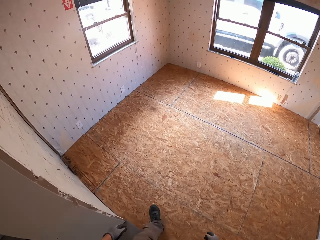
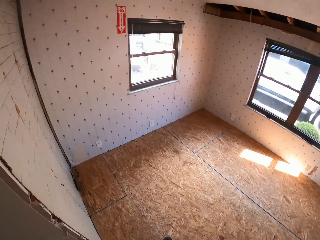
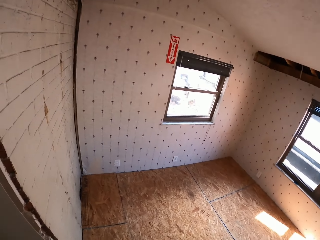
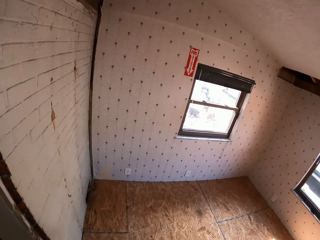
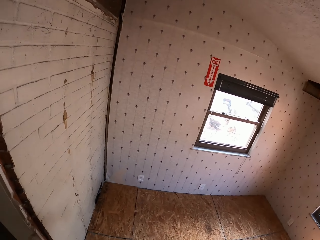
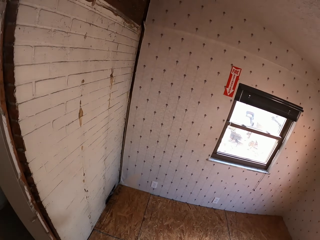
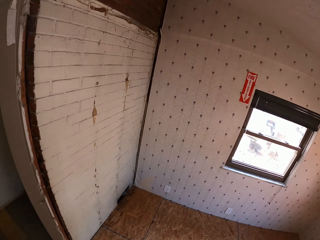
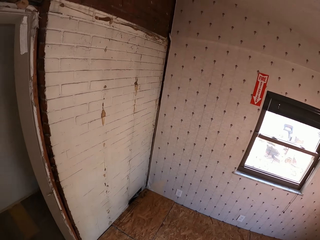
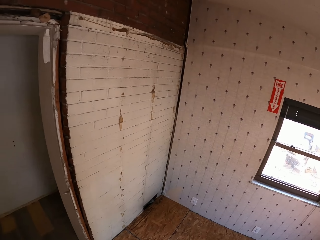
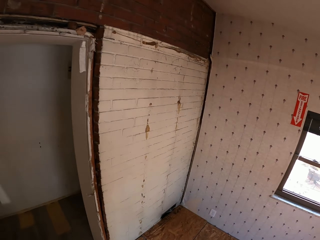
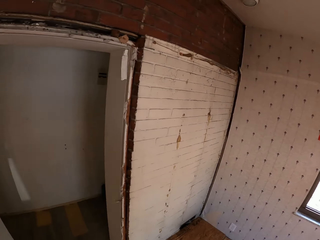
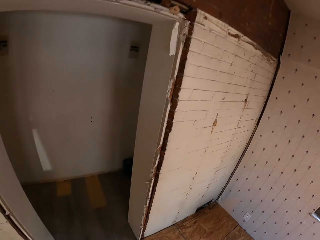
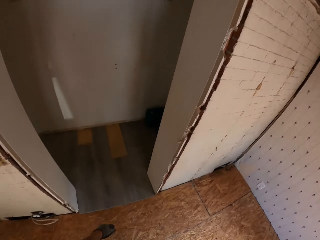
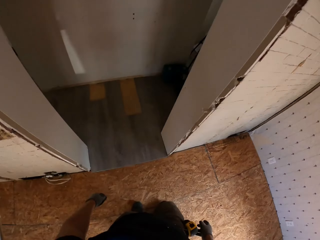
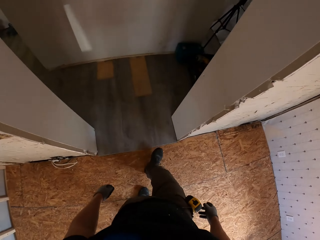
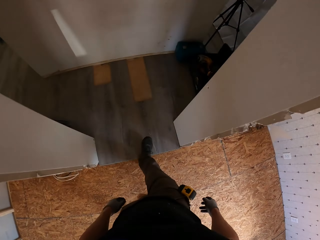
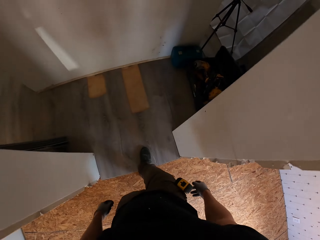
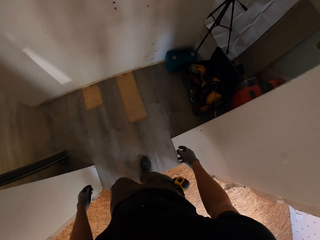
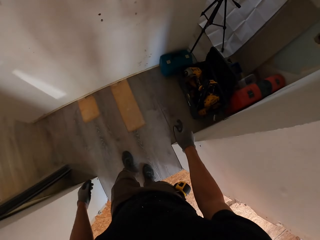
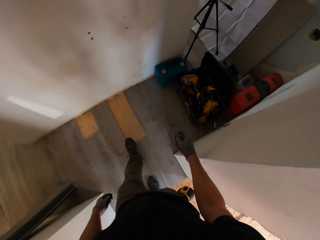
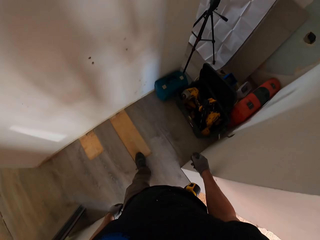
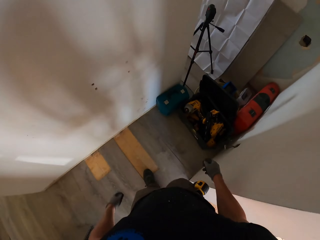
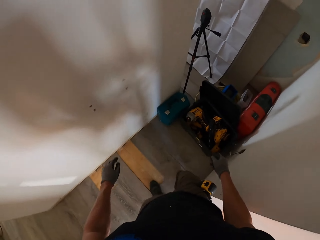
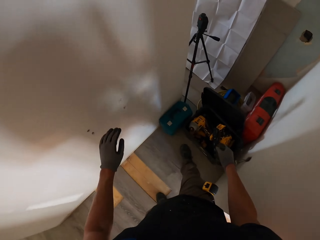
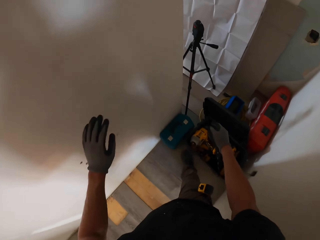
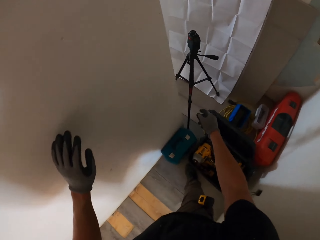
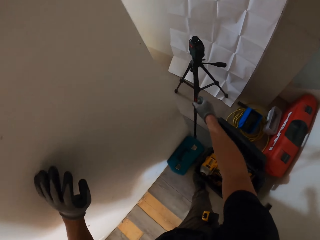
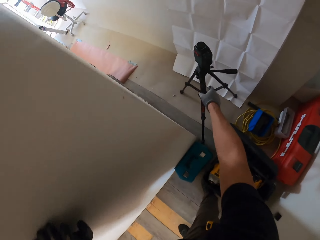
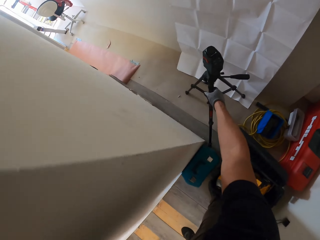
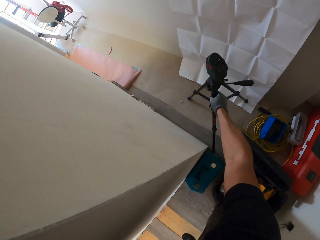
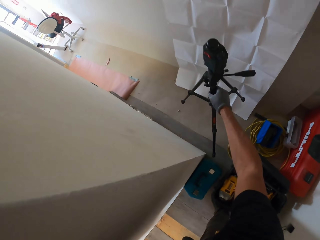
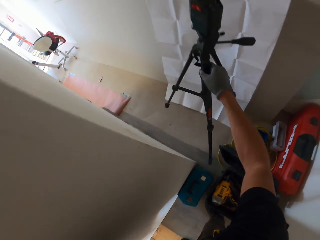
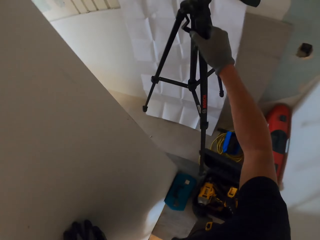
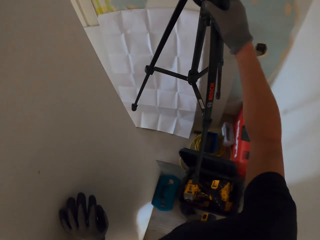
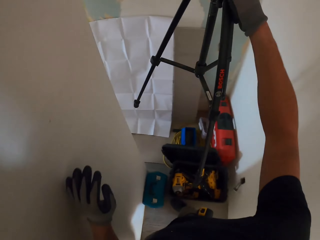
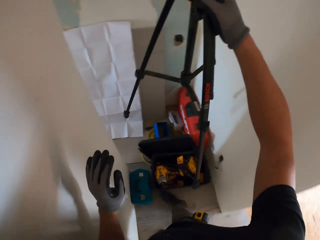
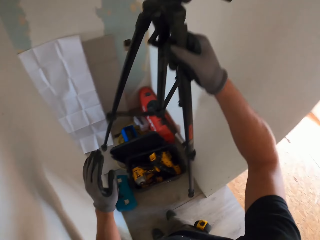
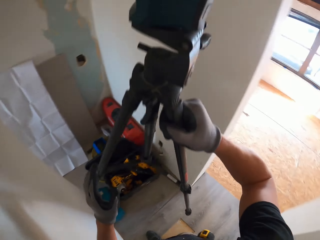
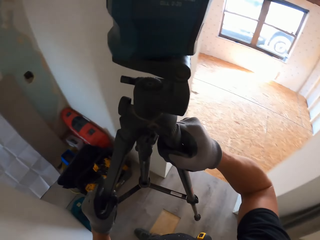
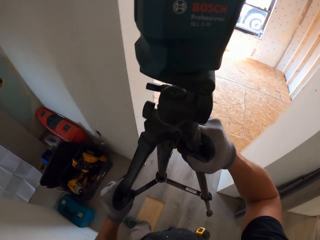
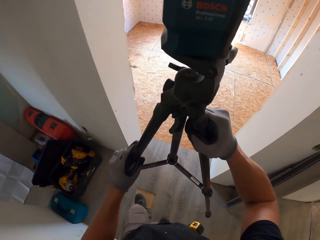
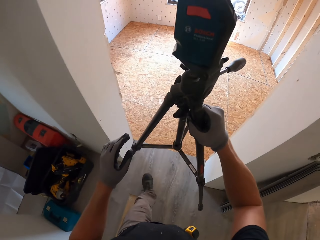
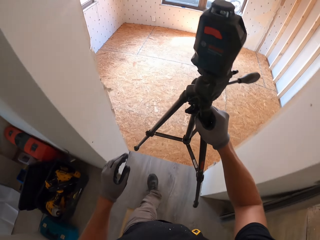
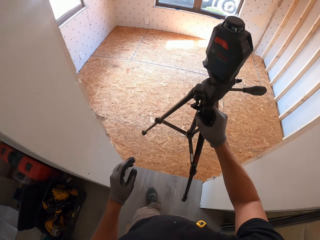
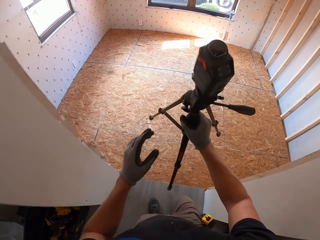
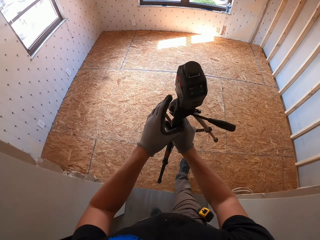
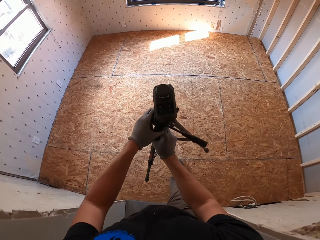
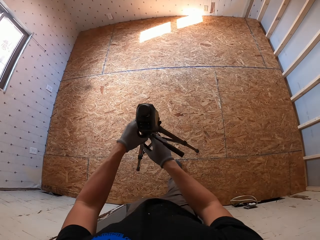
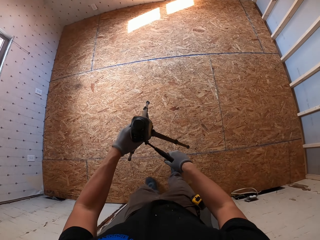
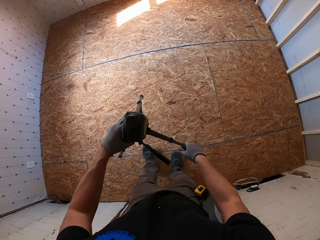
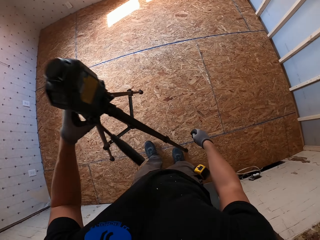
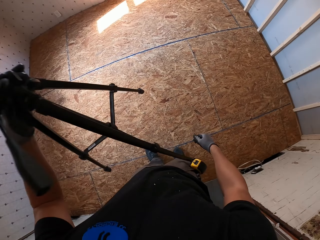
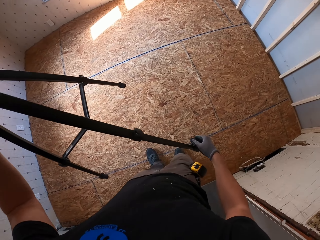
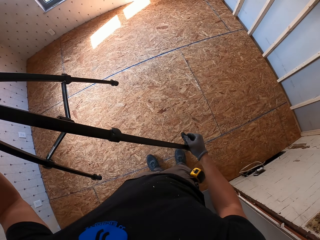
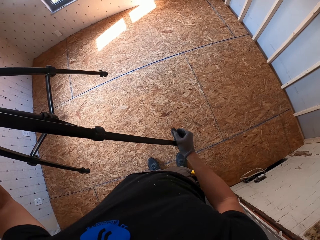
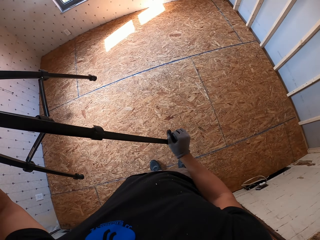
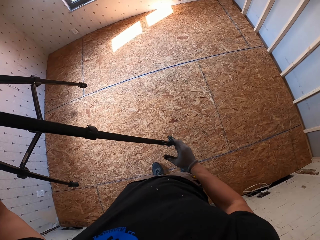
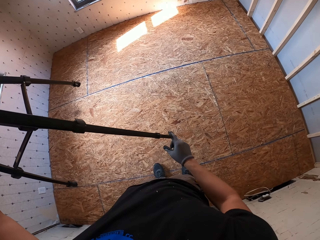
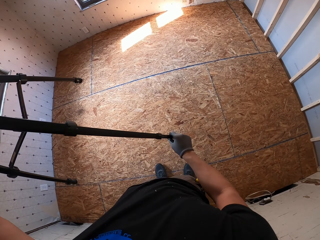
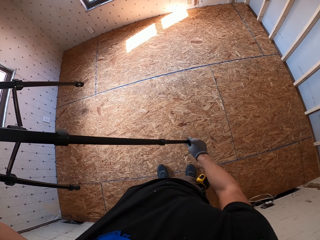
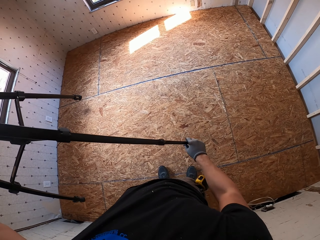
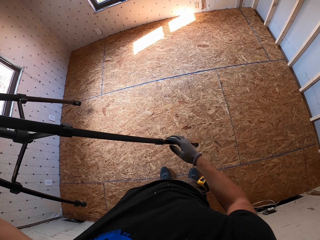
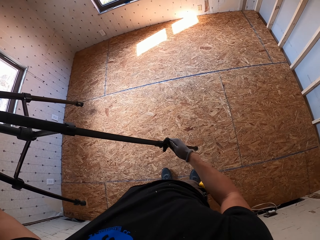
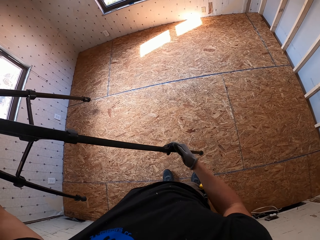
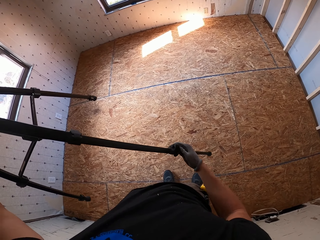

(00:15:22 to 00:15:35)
The camera wearer walks in the house. They walk in the room. They turn around. They walk in the house. They walk in the house again. They pick up the tripod stand. They turn around. They walk in the house. They drop the line laser level. They lift up the line laser level tripod. They lengthen the tripod stand. They adjust the tripod.

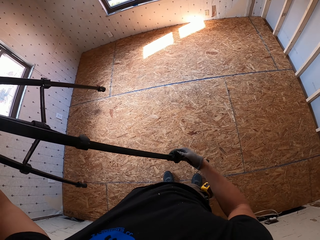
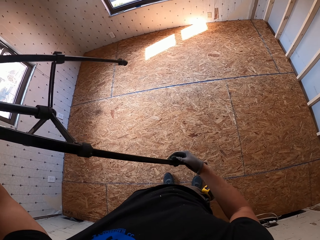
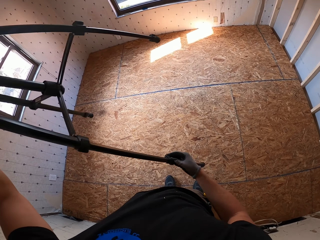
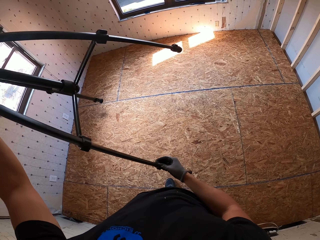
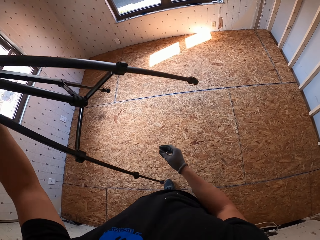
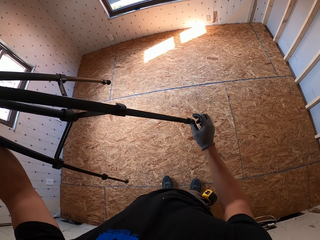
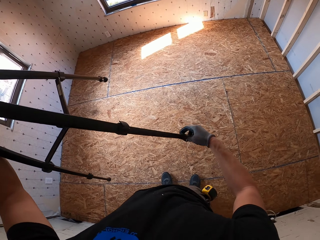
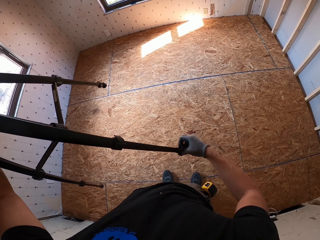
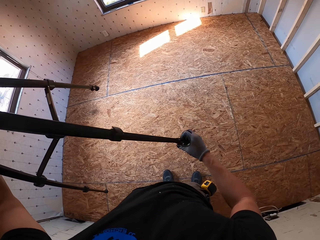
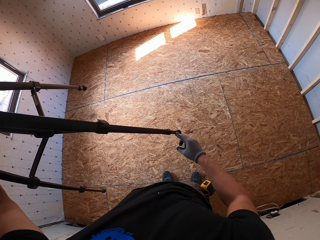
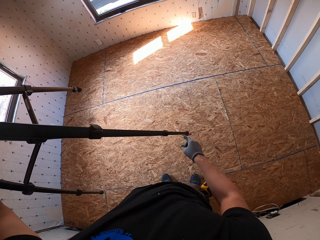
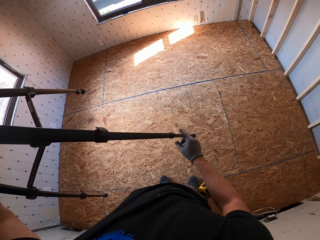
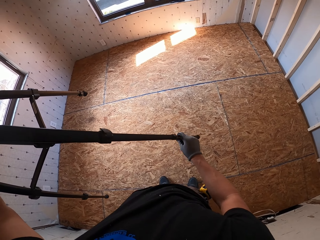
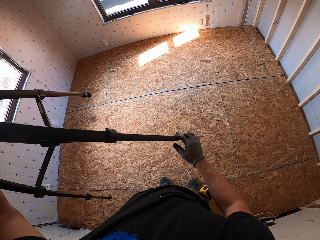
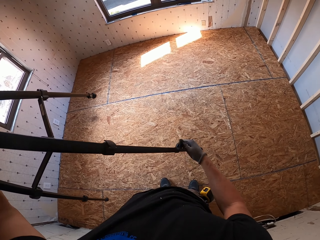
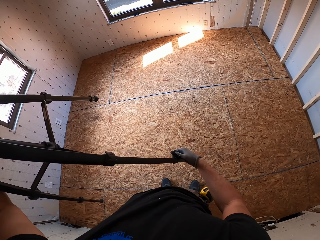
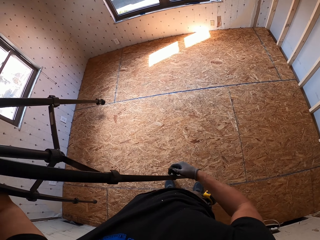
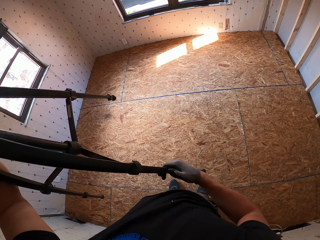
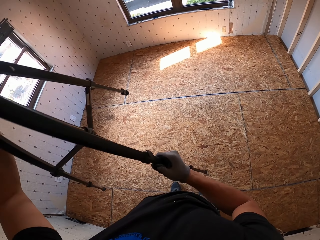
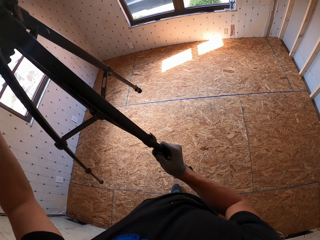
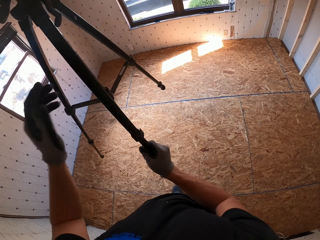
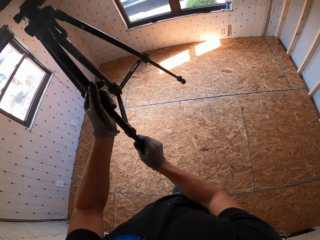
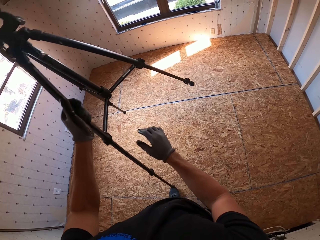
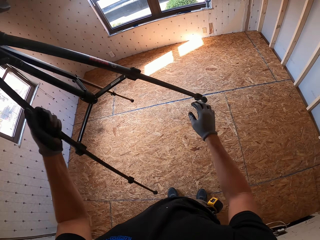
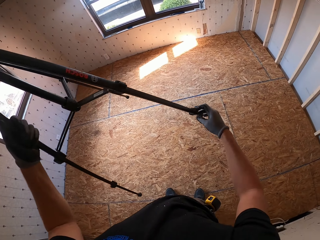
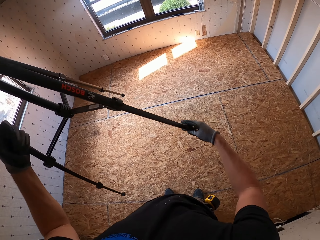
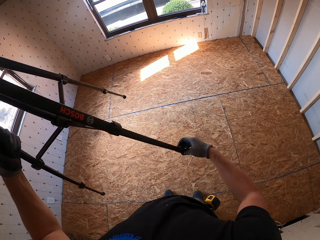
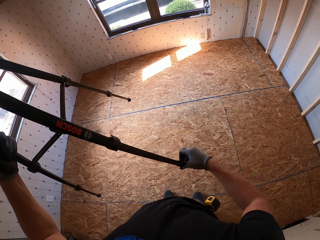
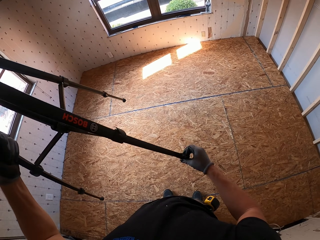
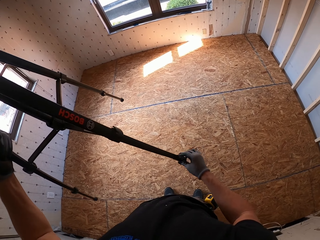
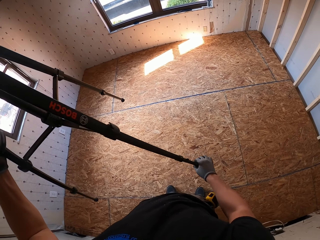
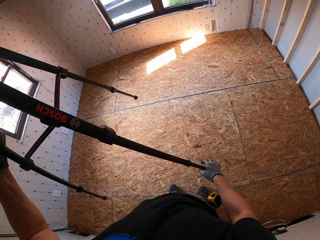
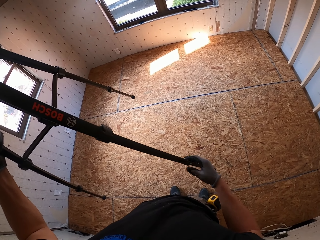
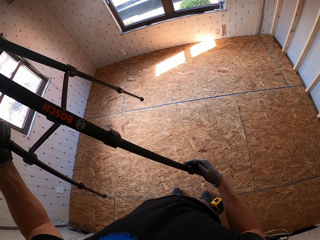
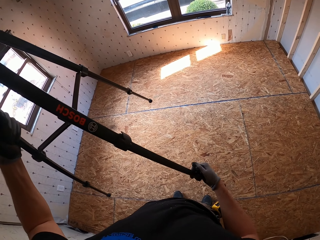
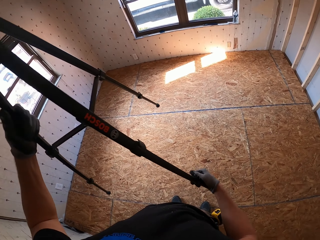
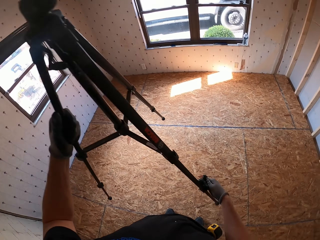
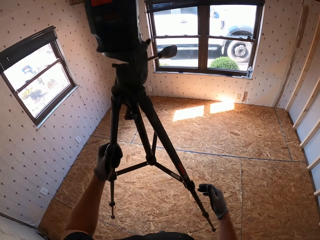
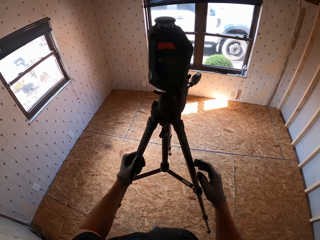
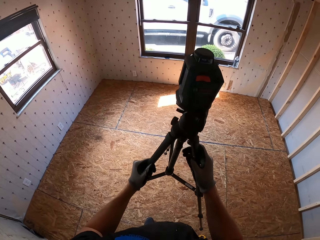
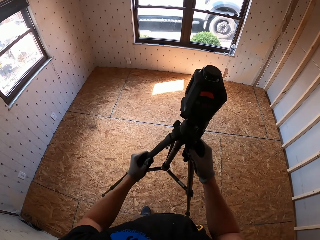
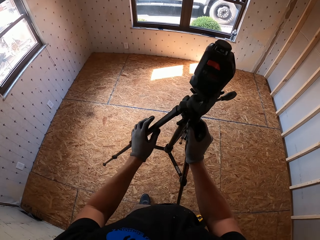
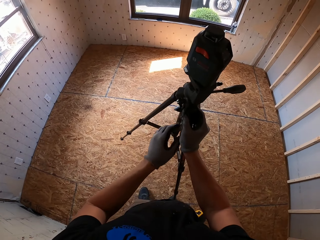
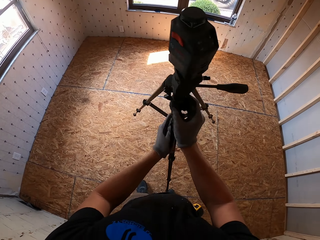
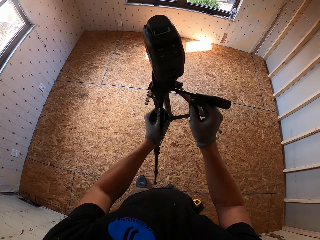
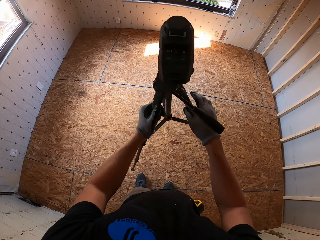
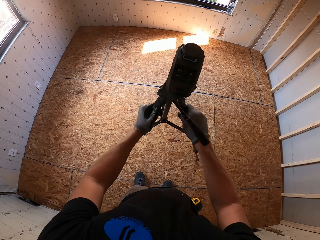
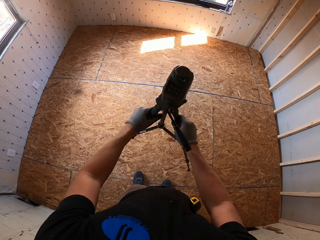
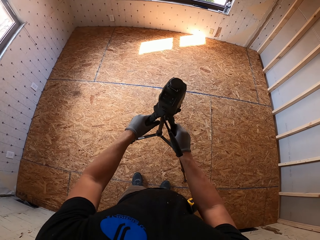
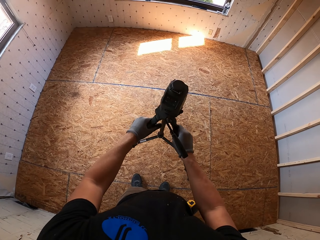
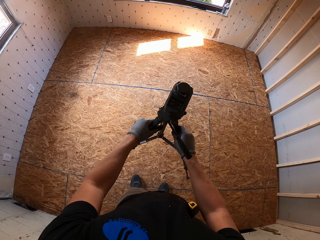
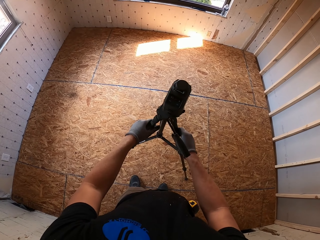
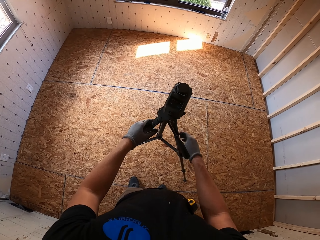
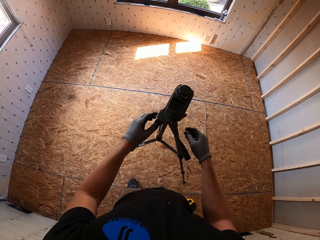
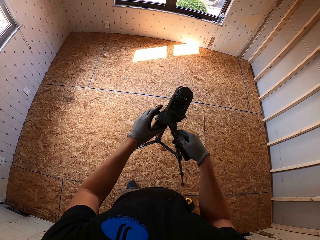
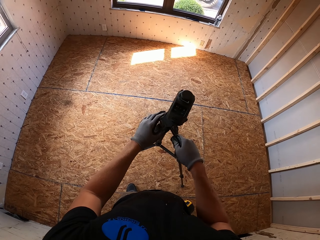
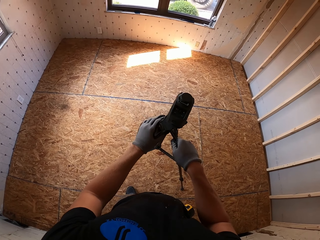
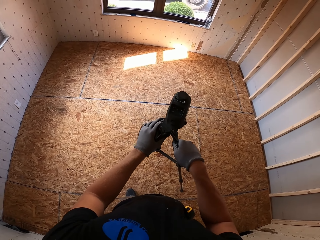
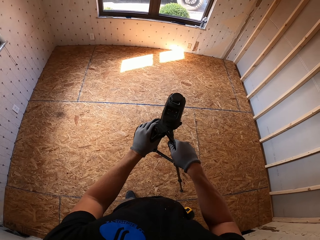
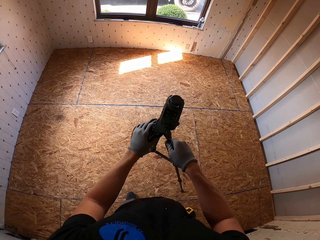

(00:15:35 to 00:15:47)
The camera wearer turns the tripod. They adjust the tripod. They turn the tripod. They adjust the tripod. They turn the tripod. They place the tripod stand on the floor. They put the line laser level on the floor.
